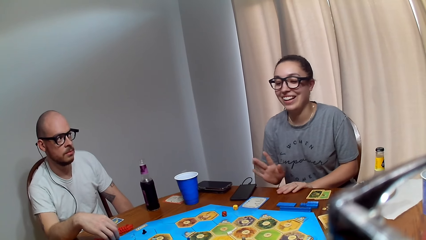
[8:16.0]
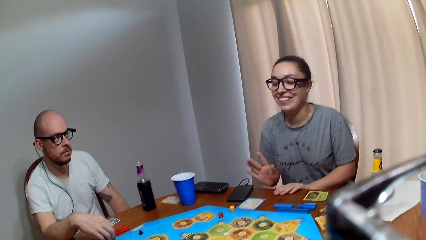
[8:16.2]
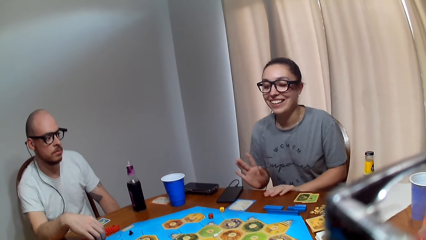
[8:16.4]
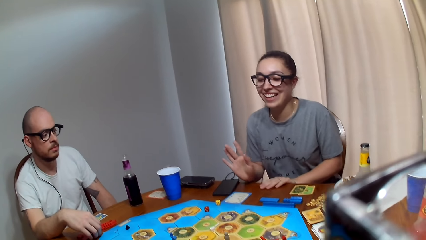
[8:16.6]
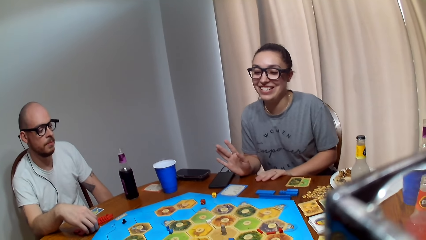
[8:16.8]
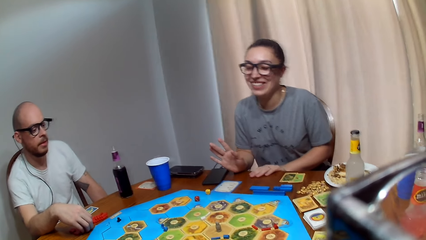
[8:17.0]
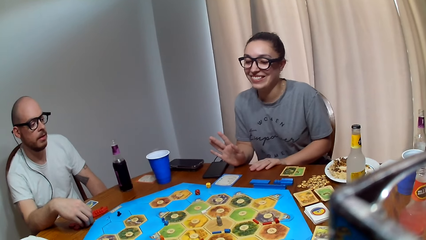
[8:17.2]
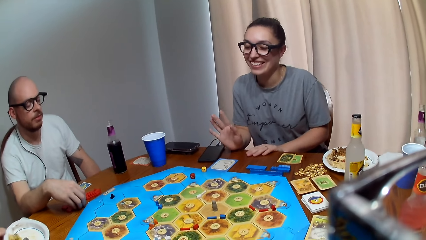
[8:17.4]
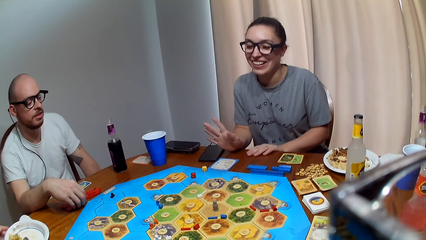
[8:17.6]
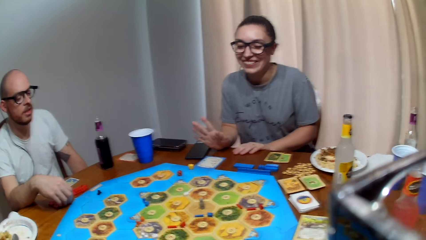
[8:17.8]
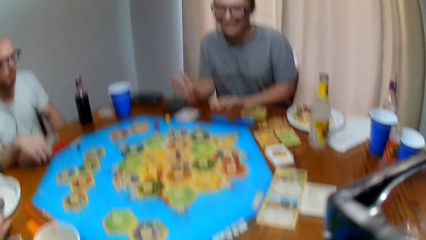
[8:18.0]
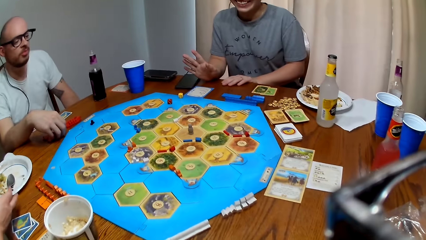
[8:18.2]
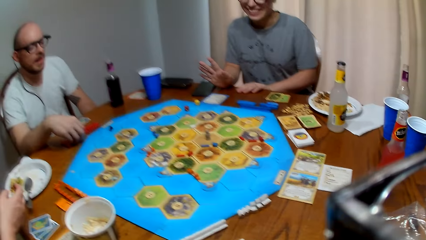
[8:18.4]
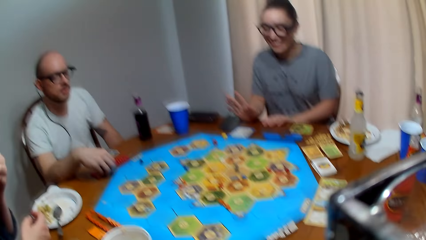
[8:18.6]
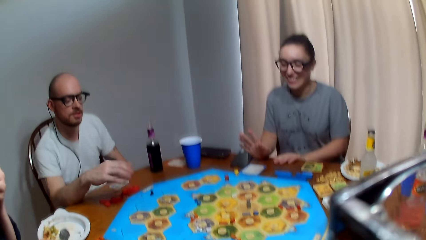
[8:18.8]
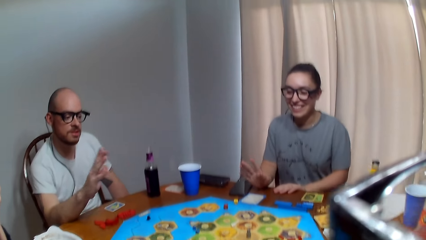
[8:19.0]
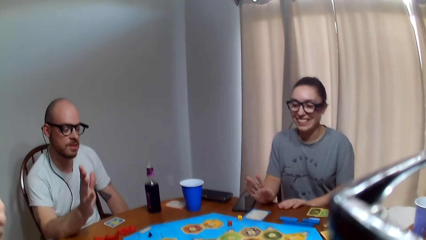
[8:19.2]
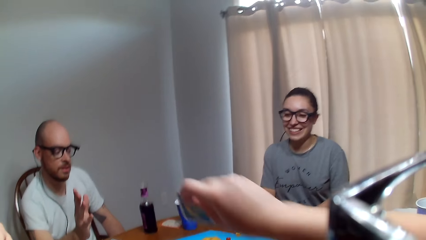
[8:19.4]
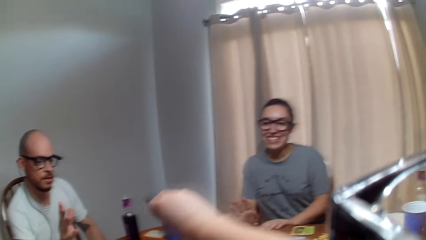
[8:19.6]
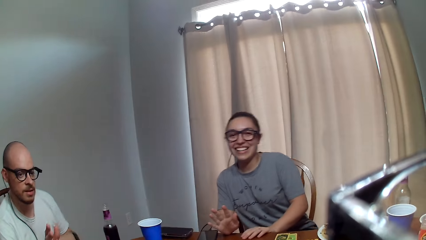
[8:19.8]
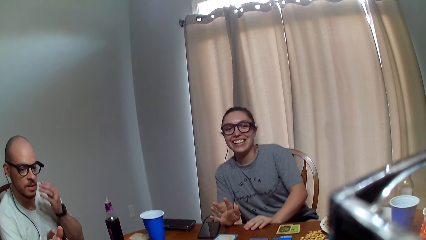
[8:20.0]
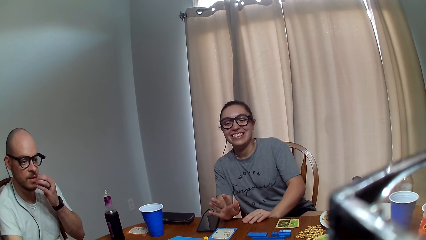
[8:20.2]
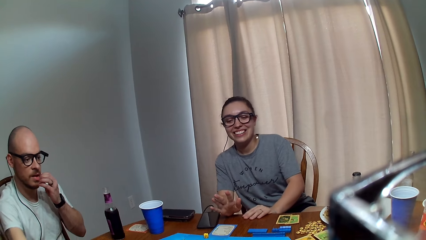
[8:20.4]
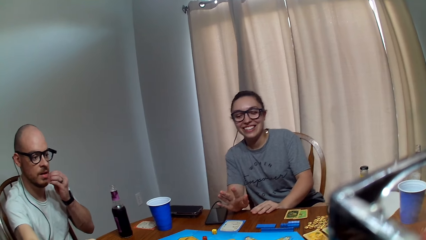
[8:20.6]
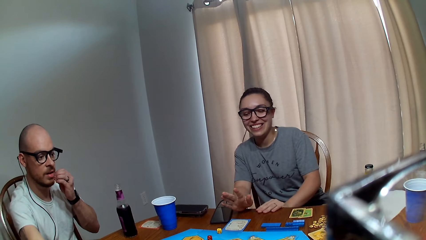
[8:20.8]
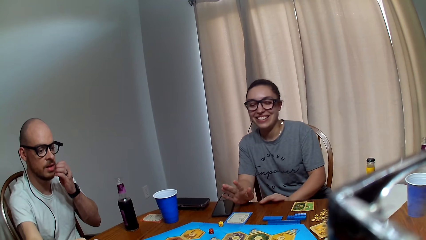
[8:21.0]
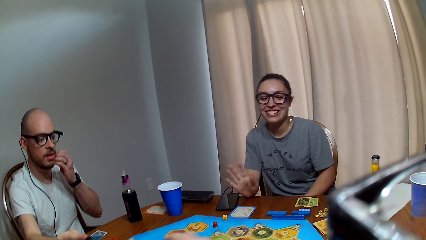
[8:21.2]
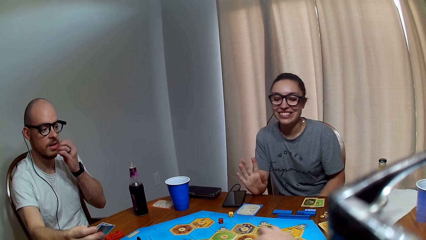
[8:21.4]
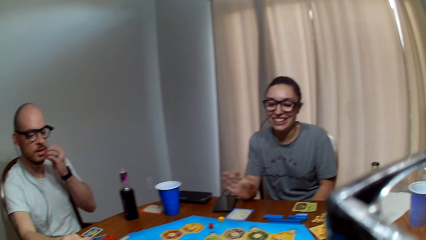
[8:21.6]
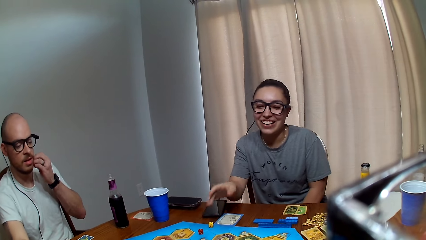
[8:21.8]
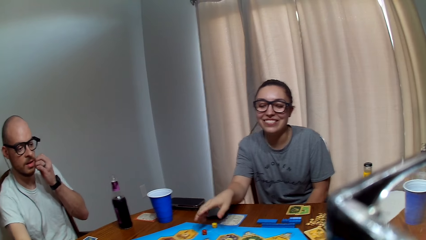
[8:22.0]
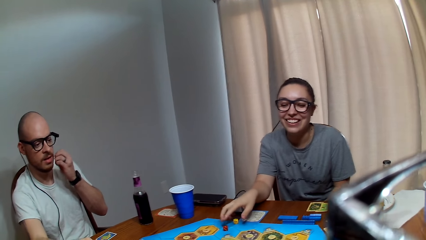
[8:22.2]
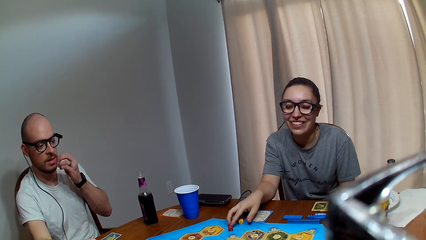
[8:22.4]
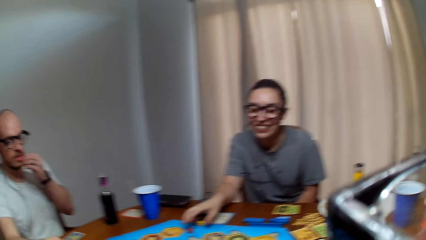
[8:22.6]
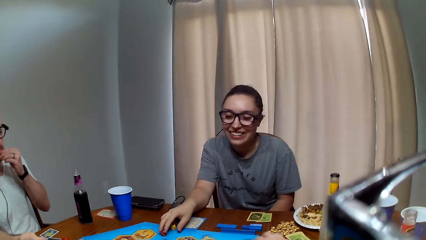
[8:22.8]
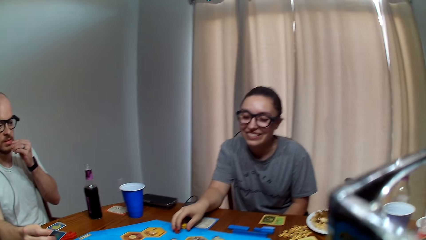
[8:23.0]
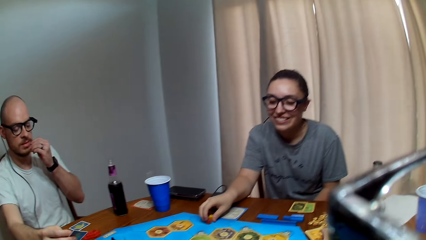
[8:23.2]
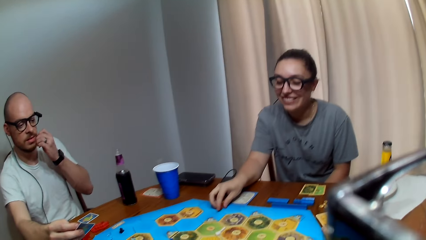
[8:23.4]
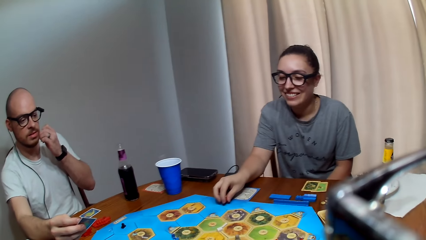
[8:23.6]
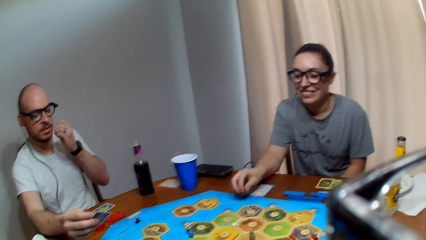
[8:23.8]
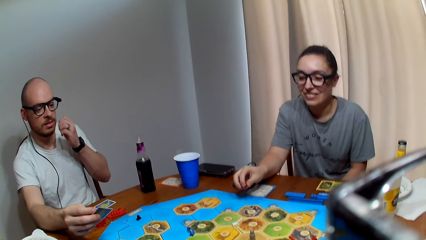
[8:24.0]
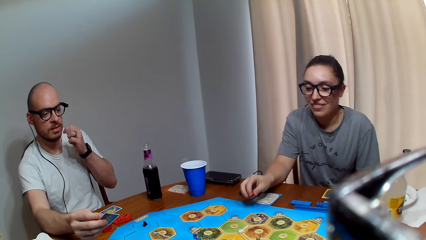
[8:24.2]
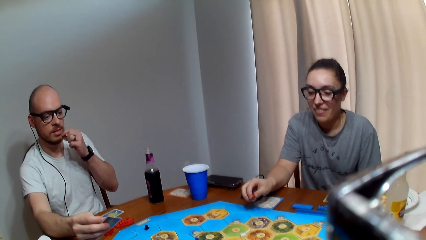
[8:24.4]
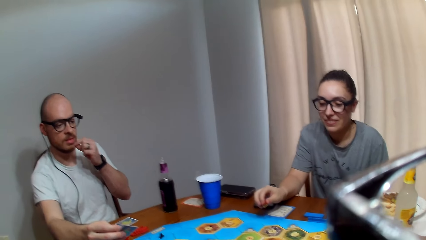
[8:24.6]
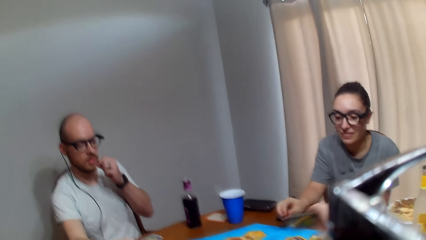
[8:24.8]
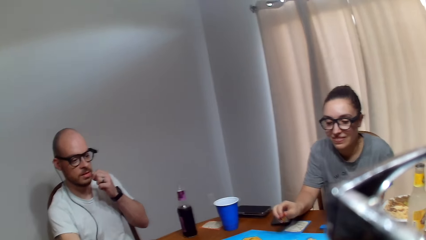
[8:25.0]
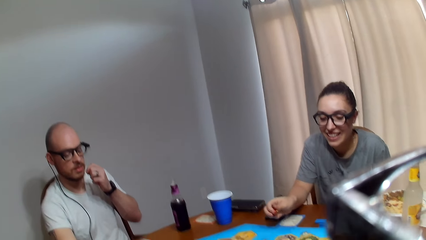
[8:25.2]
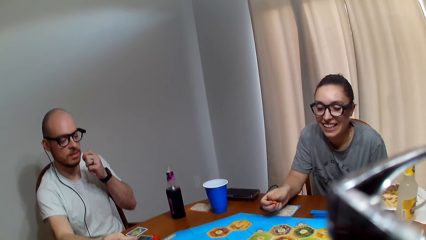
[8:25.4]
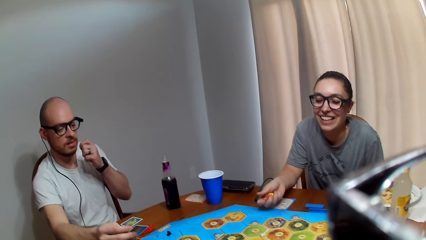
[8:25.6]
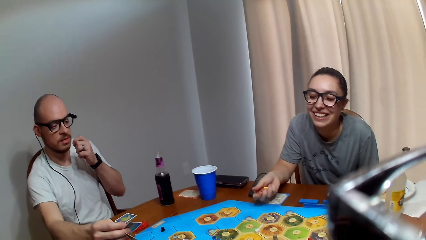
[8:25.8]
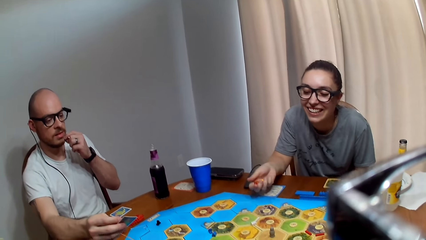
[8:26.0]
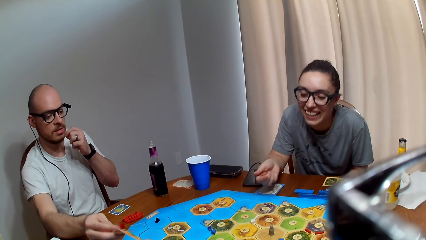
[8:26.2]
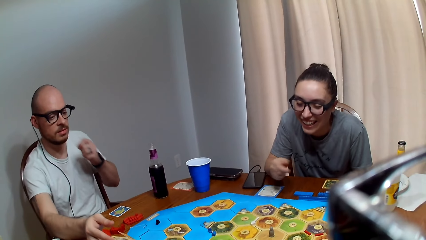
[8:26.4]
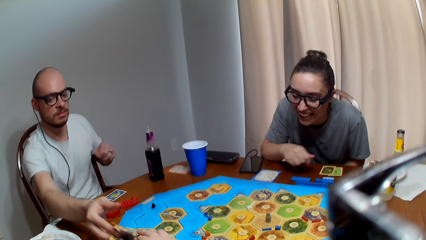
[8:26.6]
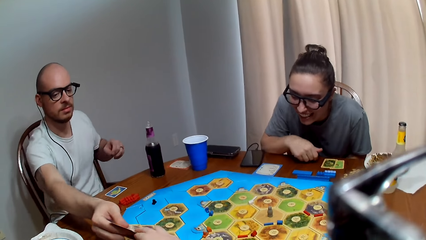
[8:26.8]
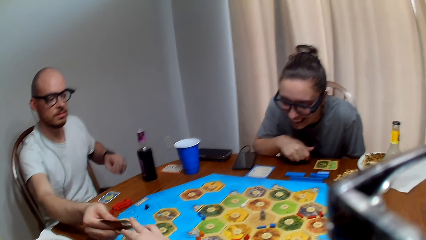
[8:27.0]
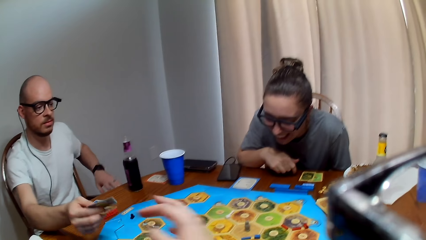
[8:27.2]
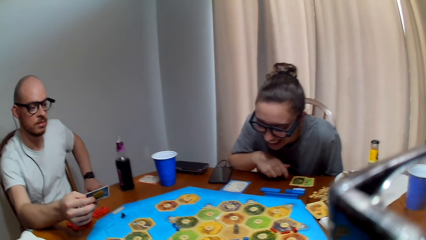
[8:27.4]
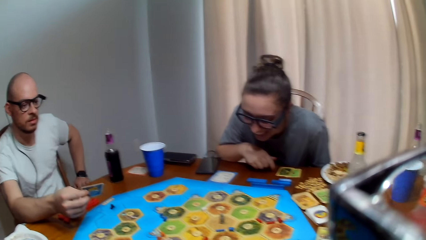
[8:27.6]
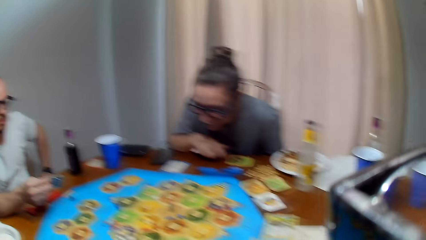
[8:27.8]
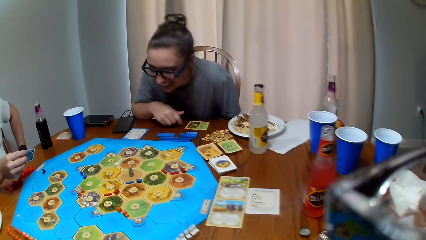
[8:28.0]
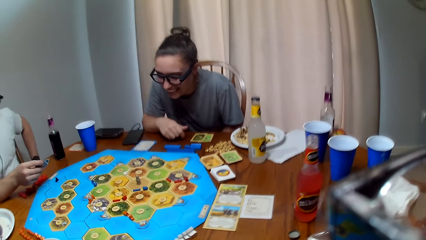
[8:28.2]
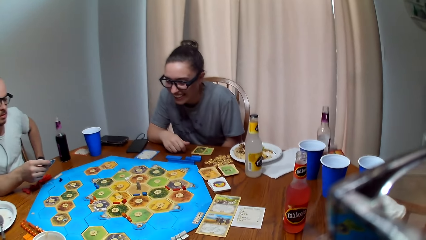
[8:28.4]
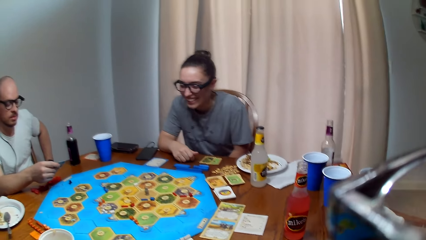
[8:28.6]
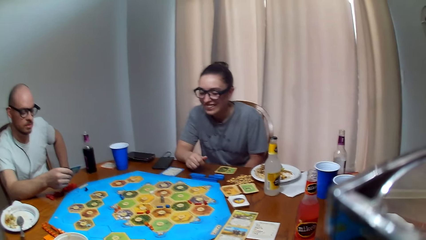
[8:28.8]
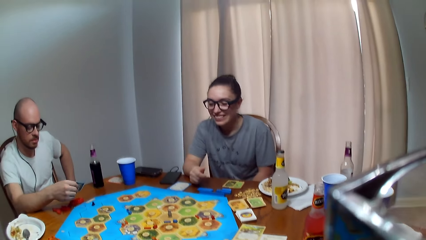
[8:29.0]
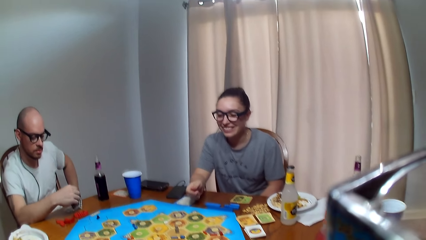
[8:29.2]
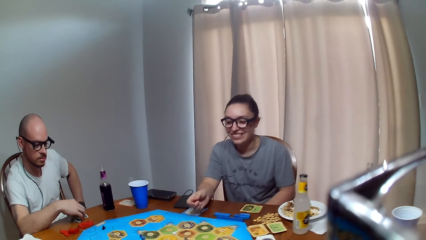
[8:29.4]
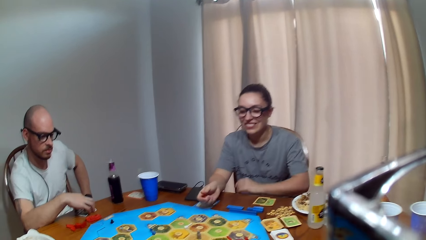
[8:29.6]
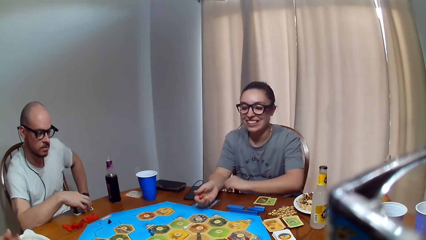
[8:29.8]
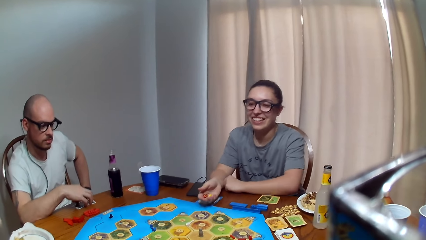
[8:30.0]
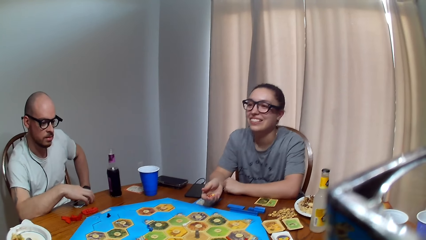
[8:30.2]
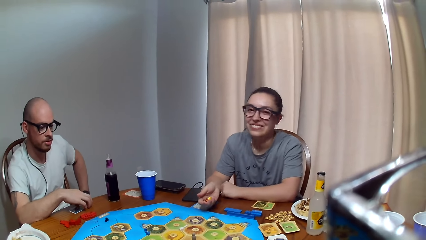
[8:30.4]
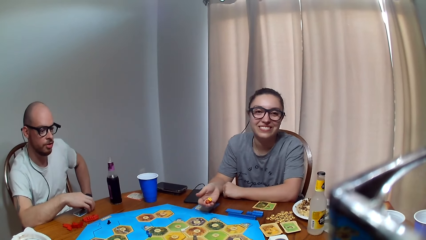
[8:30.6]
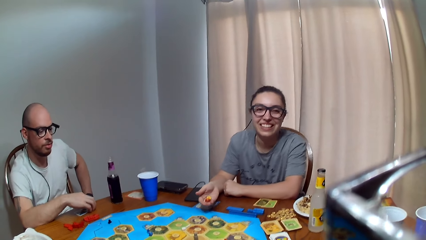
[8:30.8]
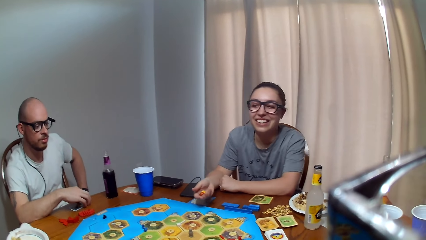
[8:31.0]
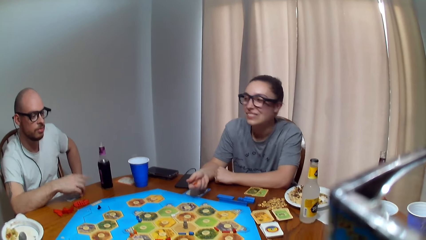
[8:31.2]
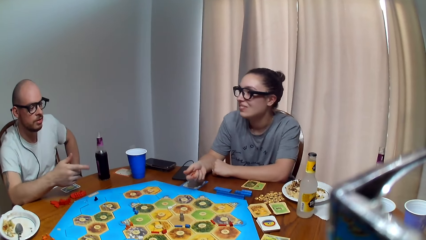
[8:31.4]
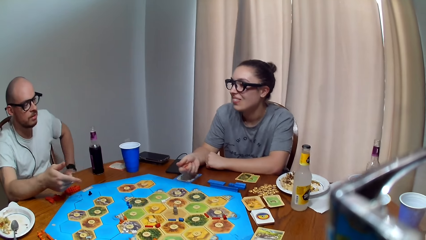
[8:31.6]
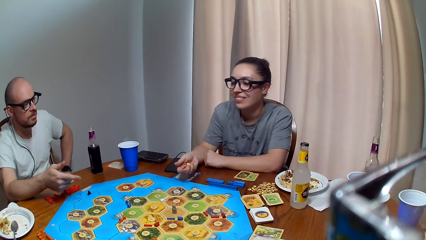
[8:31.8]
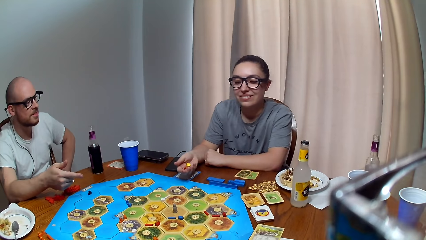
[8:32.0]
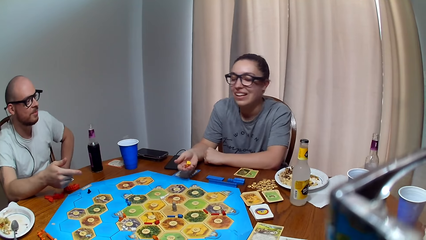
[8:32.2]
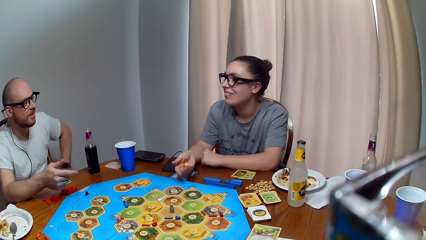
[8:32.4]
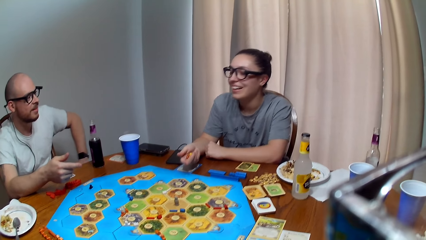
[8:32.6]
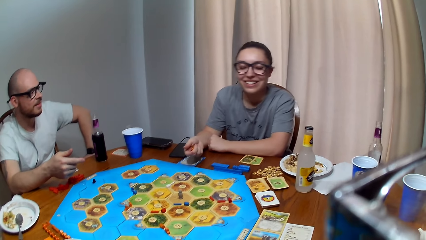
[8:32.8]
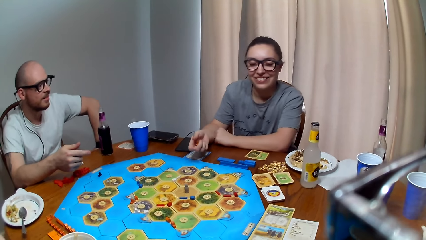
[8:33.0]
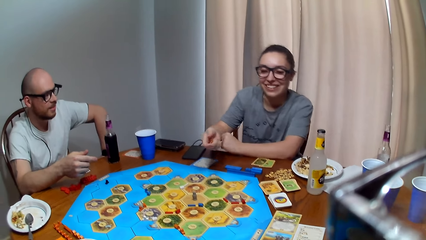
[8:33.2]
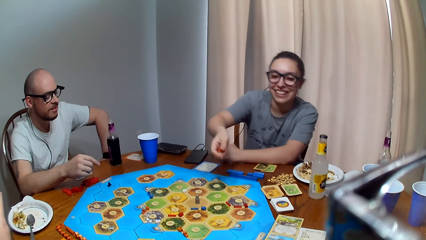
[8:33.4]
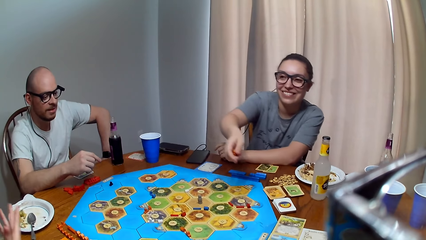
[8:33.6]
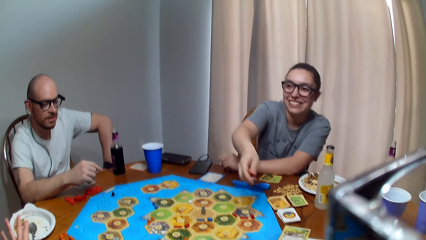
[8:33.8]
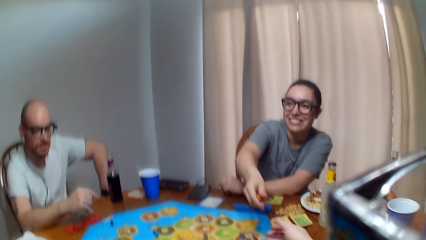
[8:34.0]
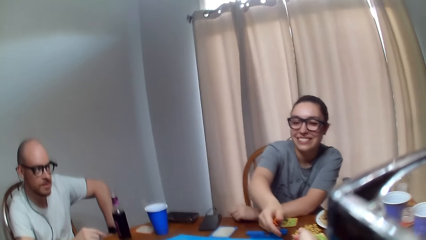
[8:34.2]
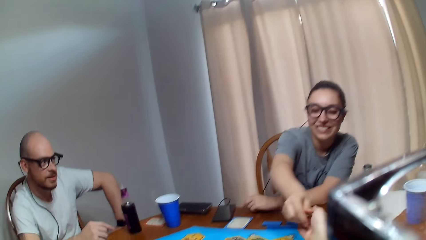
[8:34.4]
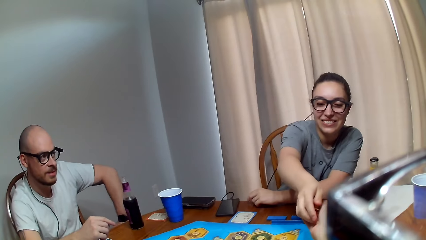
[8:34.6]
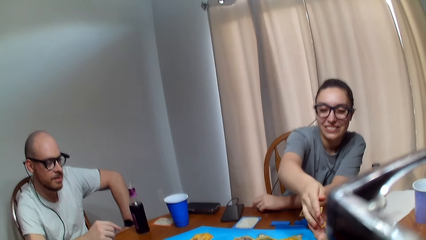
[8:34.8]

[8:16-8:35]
A woman talks to the camera wearer. A man speaks to the woman. The camera wearer holds a card. They speak to the man. The woman responds to the camera wearer. The woman picks the dice on the game board. The camera wearer speaks to the woman. They hand over a card to the man. The man picks a card from the camera wearer. The camera wearer speaks to the woman. The man converses with the woman. The woman responds to the man. The woman passes the dice to the camera wearer.
